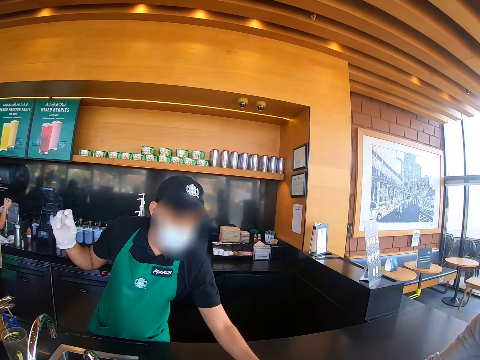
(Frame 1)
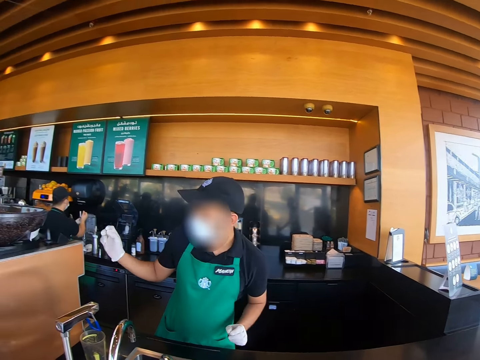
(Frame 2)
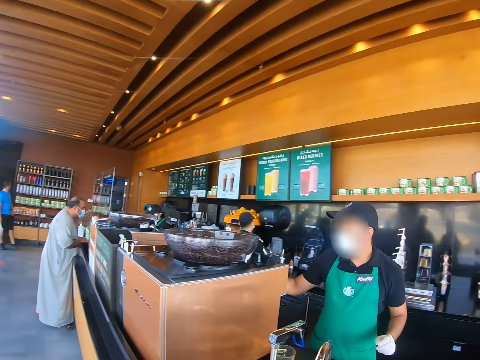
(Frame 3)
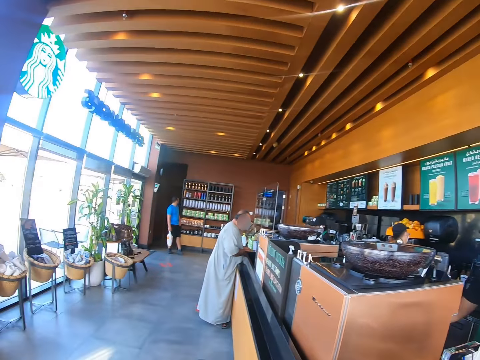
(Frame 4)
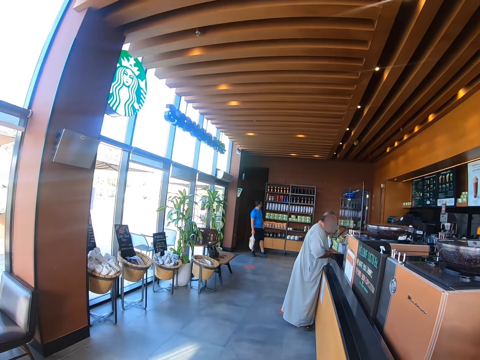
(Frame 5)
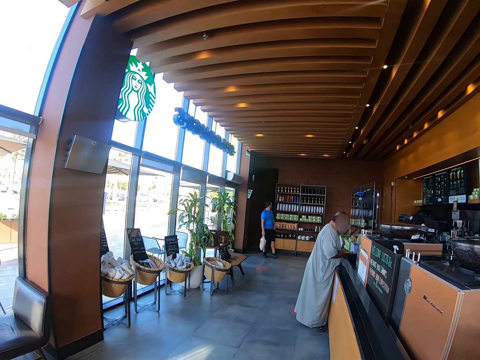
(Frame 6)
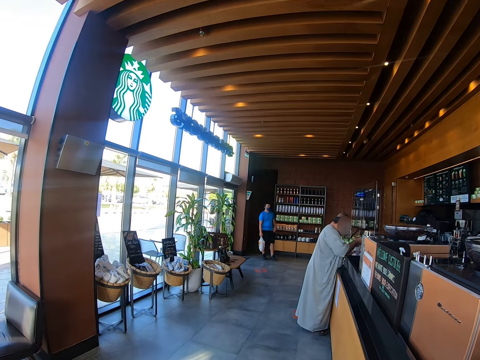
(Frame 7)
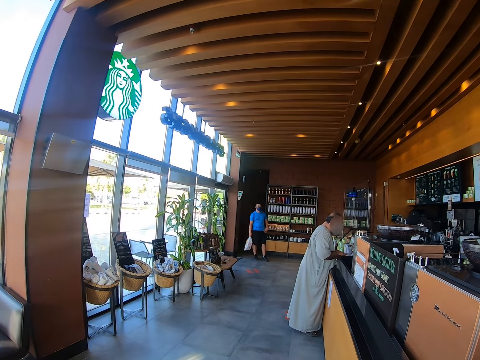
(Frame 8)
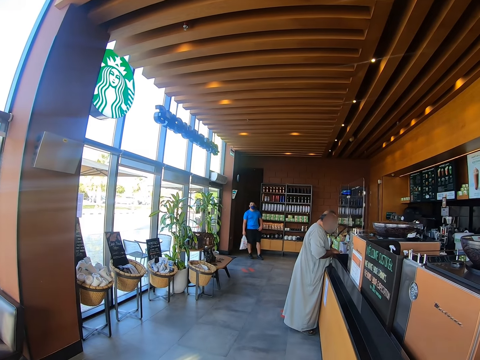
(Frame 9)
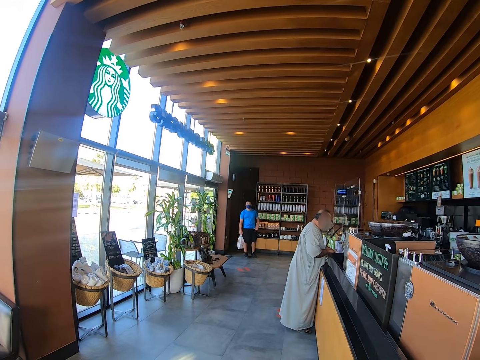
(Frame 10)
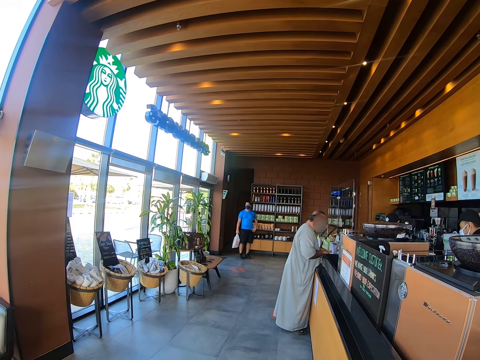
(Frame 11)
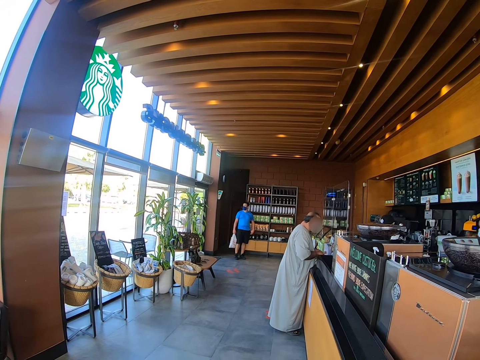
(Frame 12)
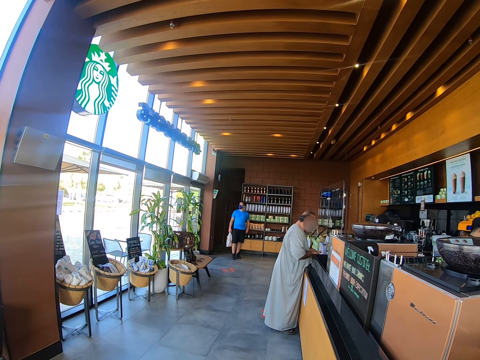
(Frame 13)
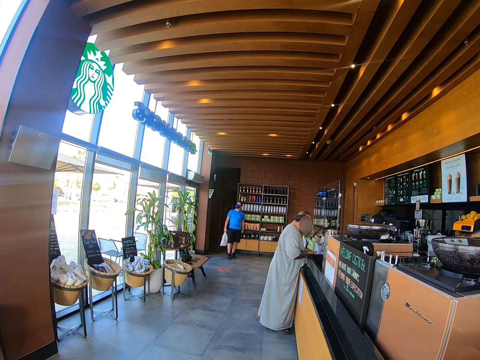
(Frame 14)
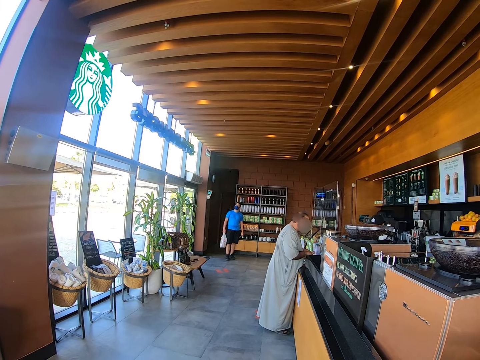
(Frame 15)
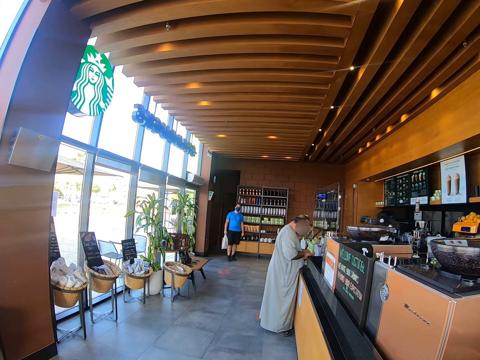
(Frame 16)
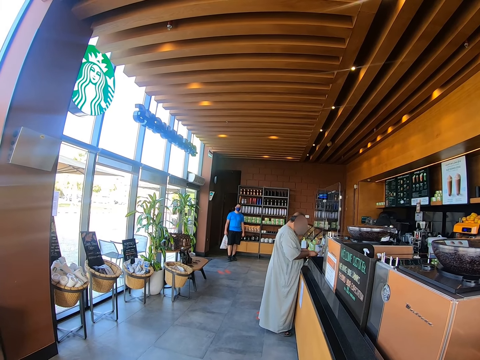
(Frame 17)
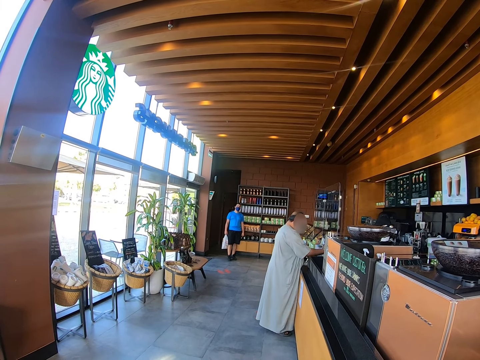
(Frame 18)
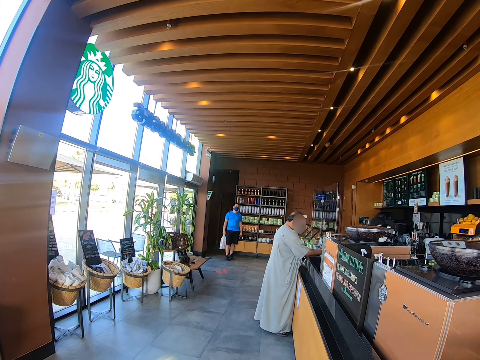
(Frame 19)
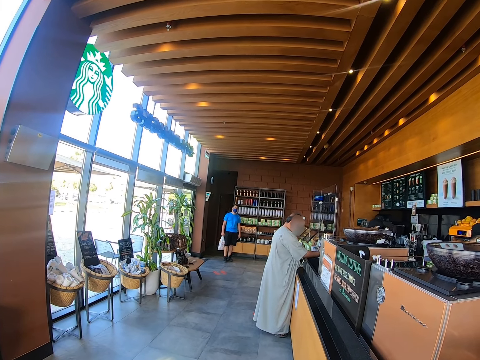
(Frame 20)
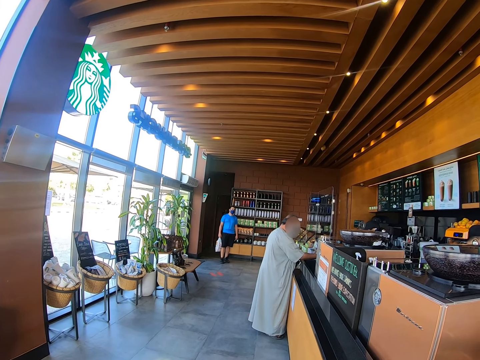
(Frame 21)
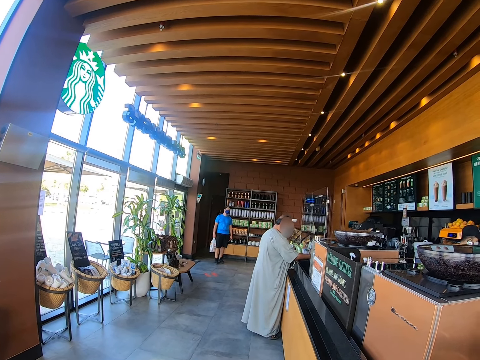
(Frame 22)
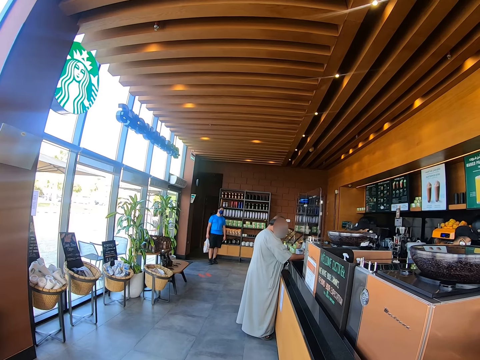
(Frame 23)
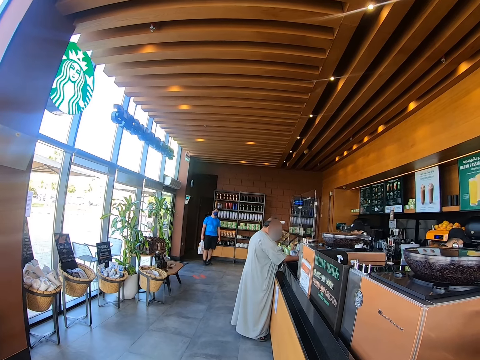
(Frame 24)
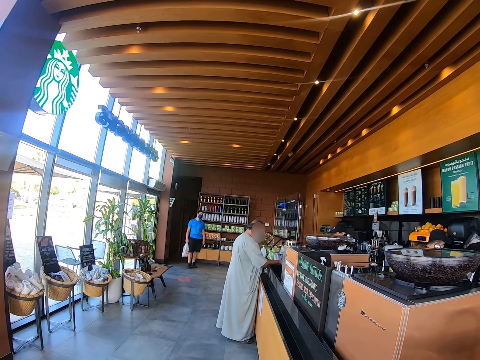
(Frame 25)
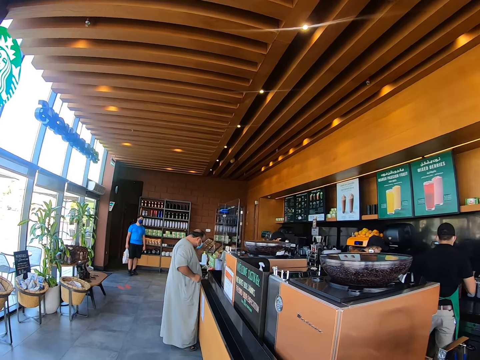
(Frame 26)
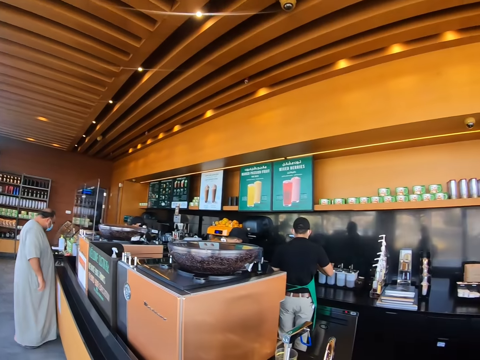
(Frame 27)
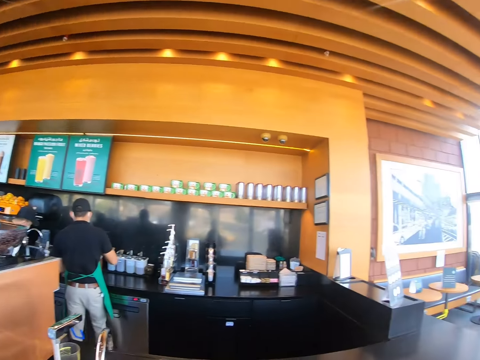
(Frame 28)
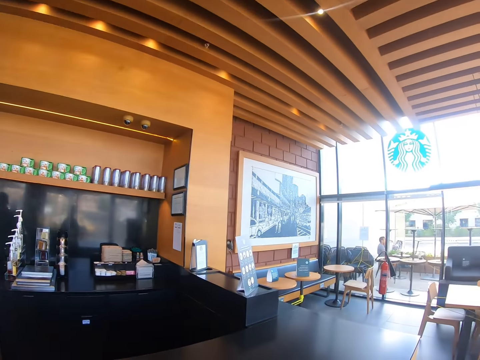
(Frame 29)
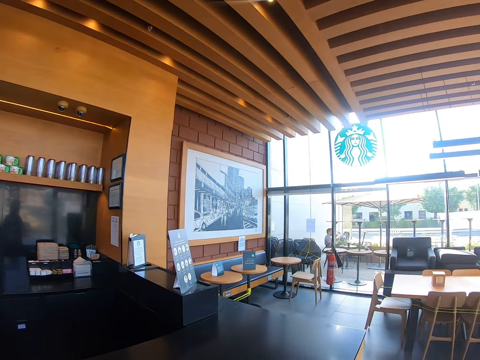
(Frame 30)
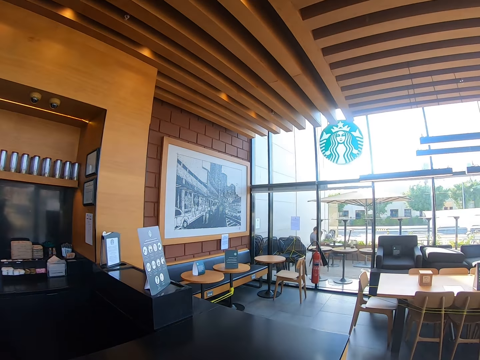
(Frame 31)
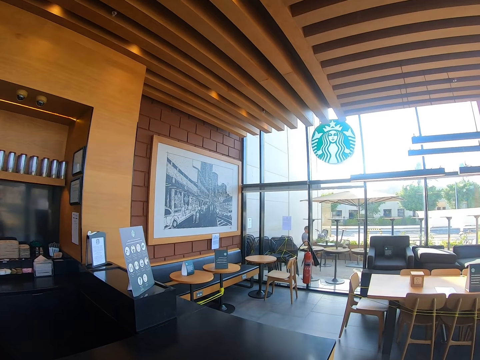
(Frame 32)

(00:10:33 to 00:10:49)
The camera wearer looks around. A man stands at the counter.

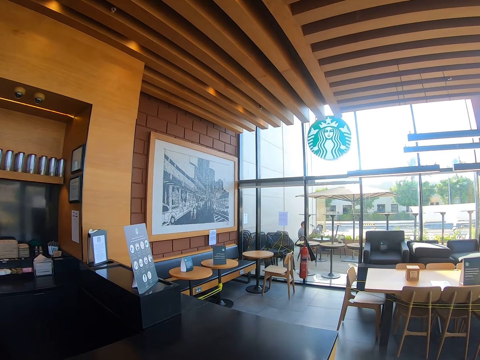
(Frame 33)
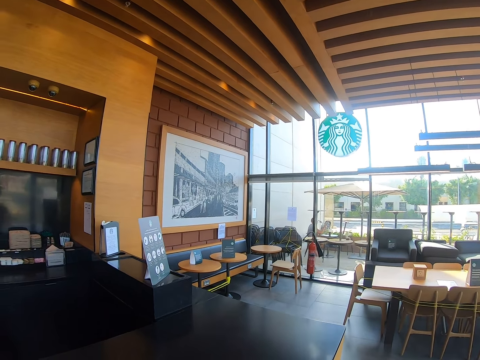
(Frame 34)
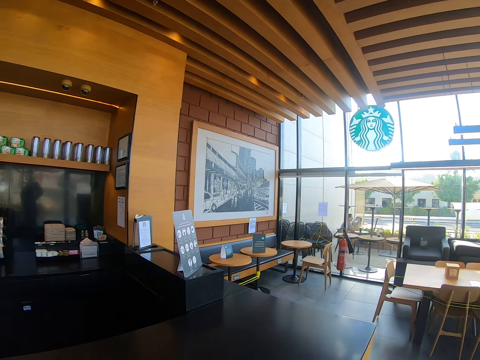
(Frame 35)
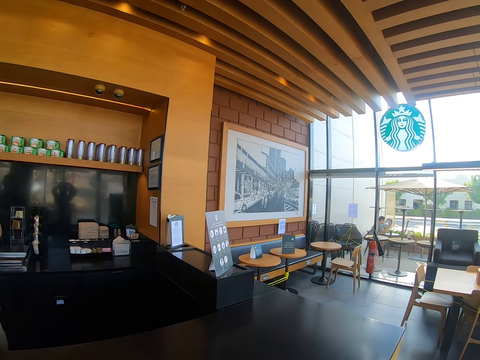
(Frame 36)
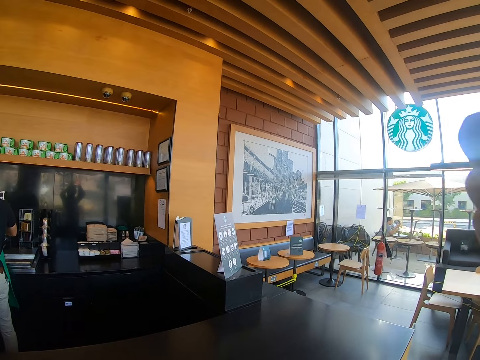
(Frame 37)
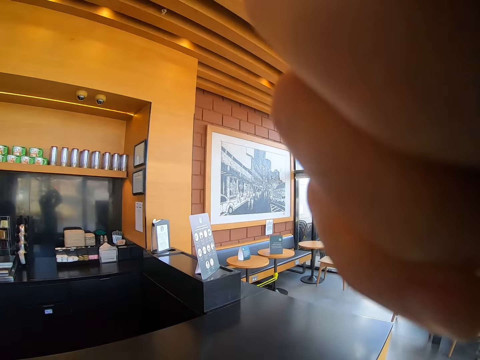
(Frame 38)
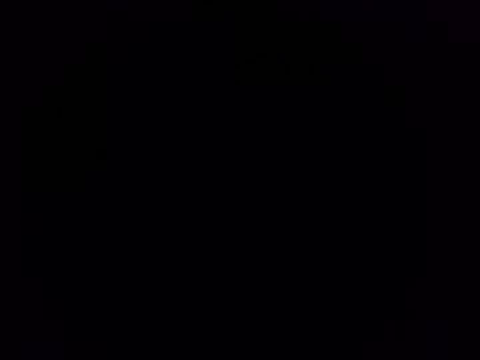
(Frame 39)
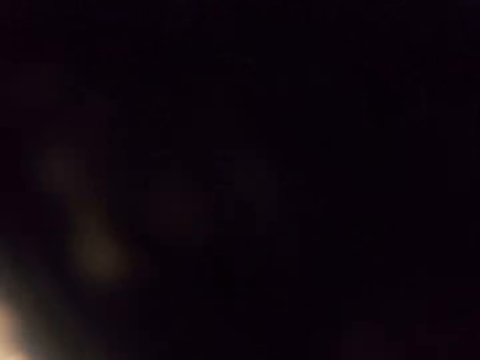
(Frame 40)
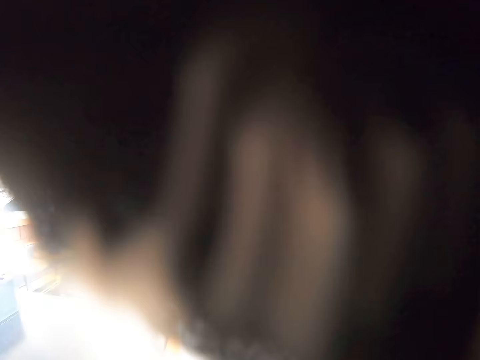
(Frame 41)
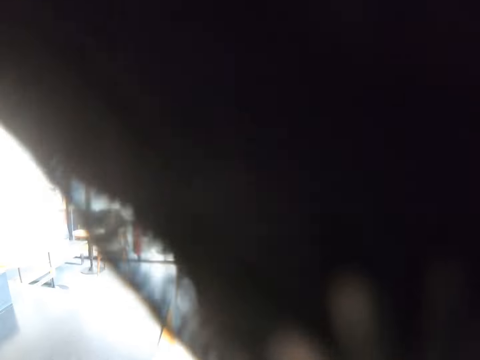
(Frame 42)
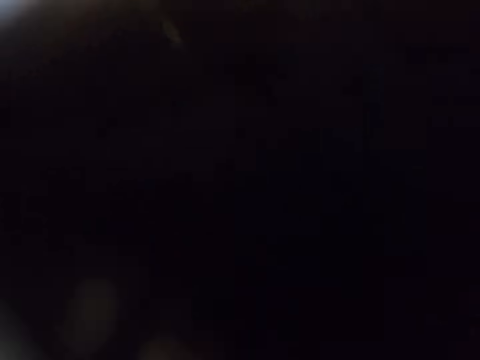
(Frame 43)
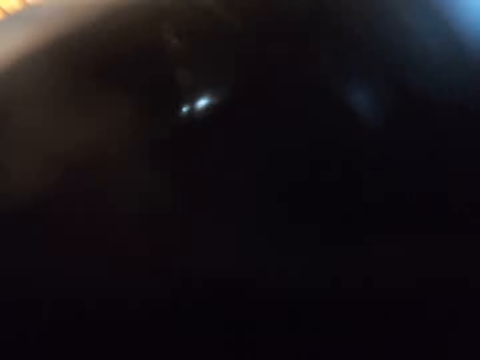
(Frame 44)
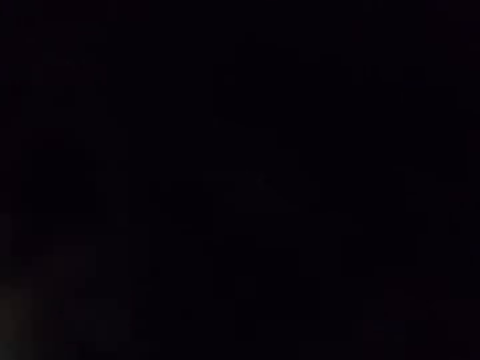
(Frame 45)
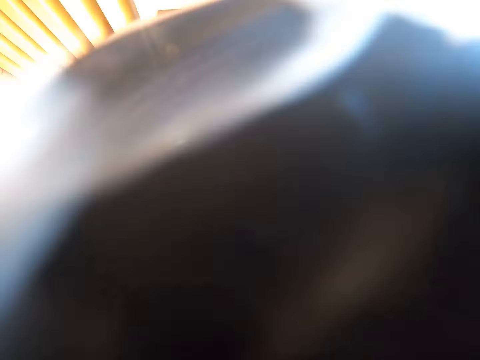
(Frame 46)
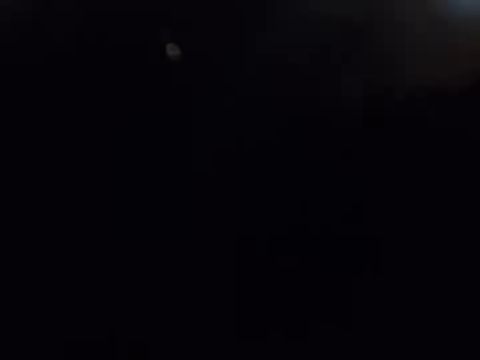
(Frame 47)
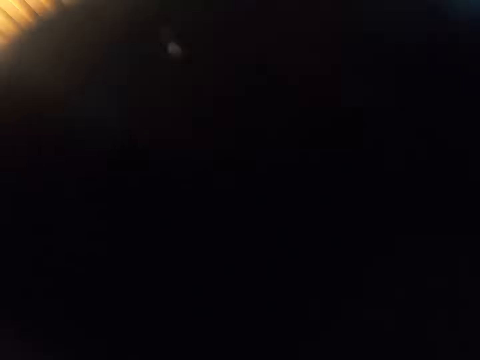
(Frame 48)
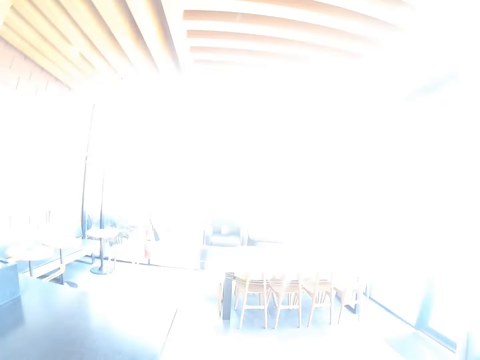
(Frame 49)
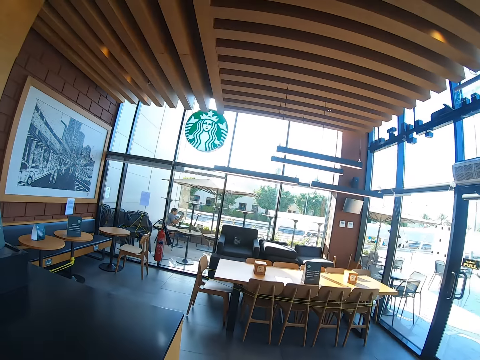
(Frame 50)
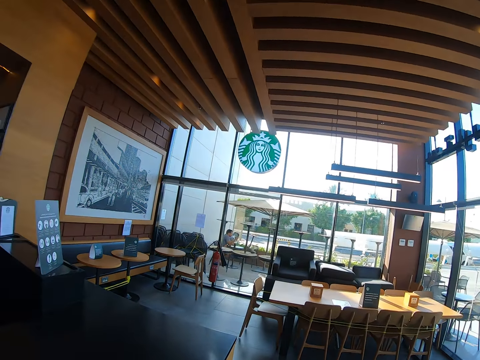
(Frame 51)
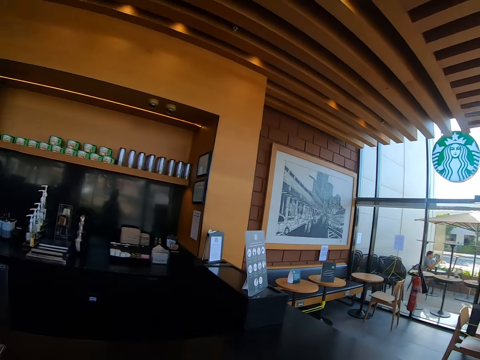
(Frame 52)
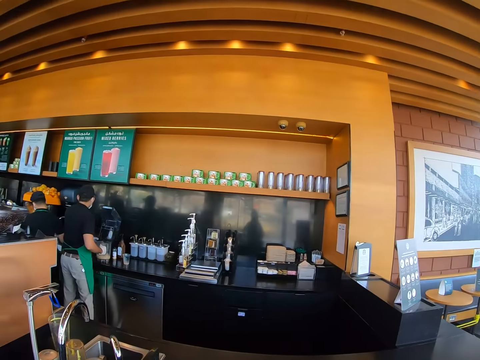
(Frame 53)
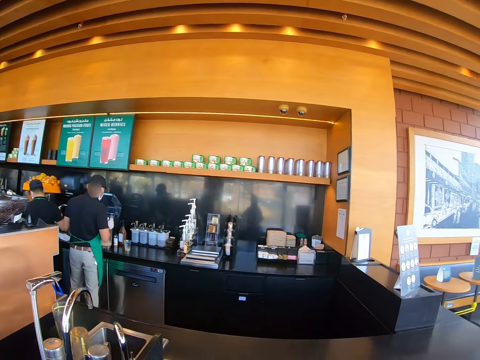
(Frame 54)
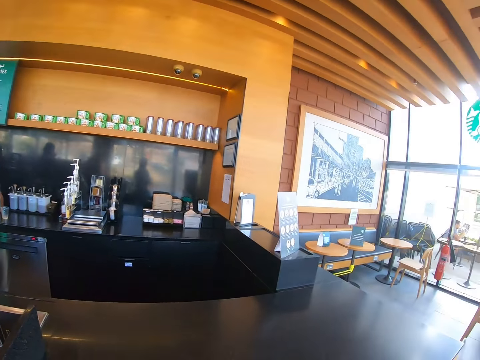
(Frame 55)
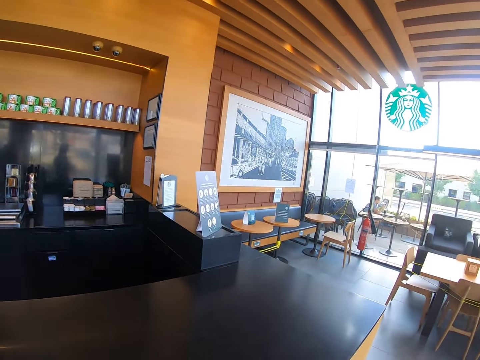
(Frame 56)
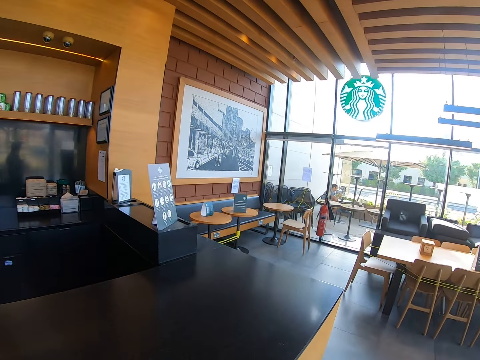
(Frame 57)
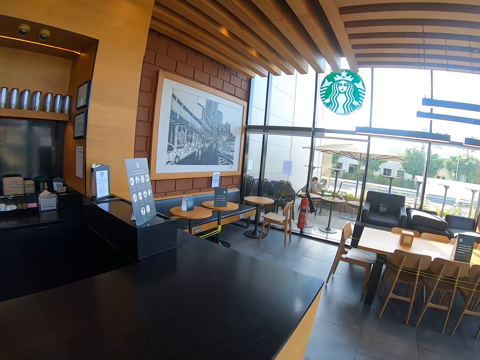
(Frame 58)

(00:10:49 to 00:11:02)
The camera wearer wipes the camera's lens. They look around.
